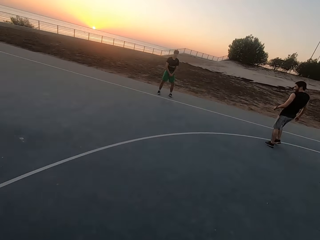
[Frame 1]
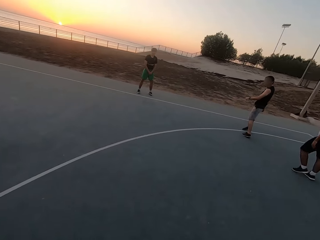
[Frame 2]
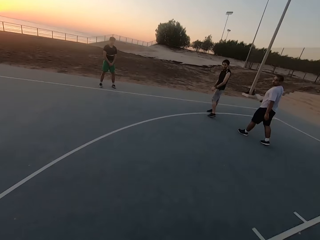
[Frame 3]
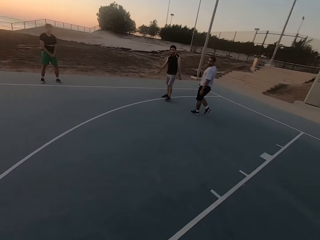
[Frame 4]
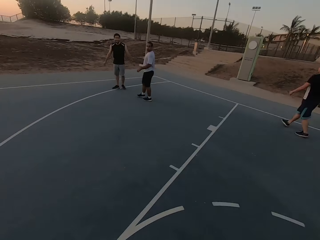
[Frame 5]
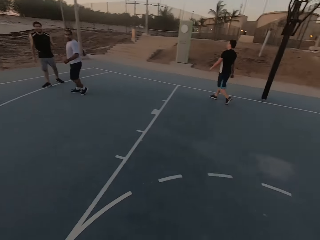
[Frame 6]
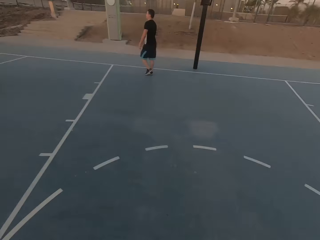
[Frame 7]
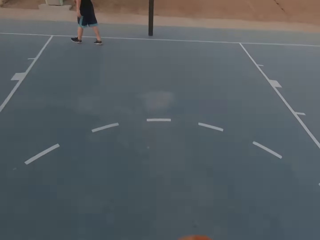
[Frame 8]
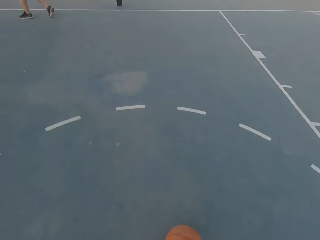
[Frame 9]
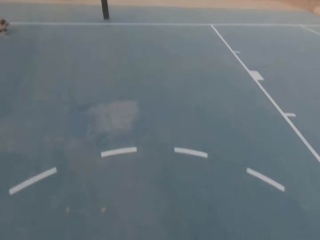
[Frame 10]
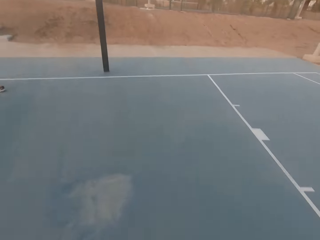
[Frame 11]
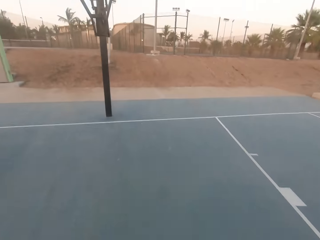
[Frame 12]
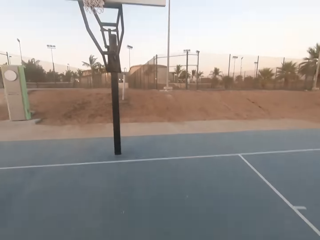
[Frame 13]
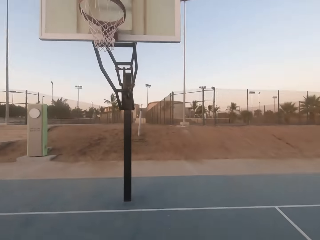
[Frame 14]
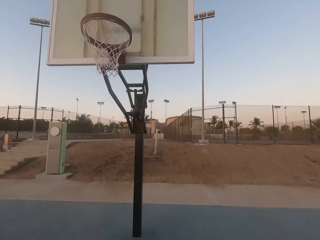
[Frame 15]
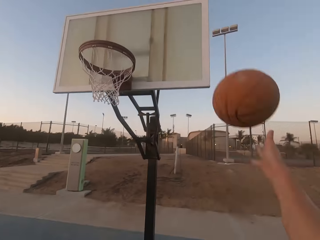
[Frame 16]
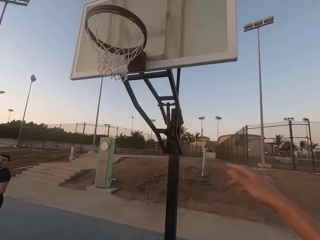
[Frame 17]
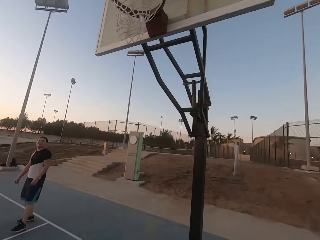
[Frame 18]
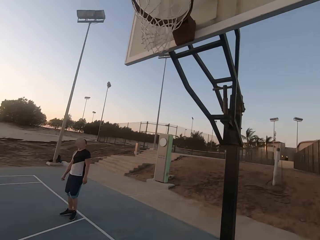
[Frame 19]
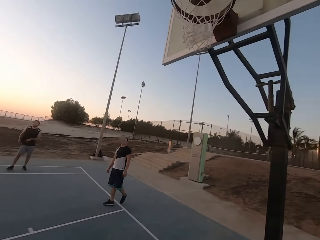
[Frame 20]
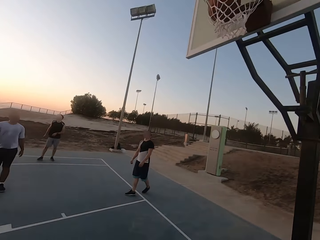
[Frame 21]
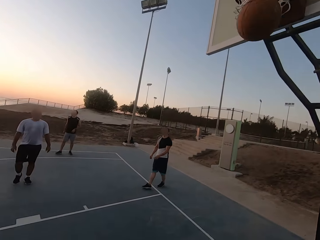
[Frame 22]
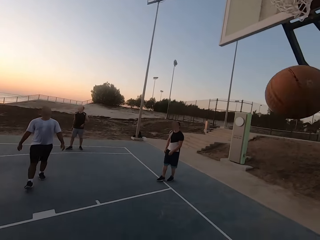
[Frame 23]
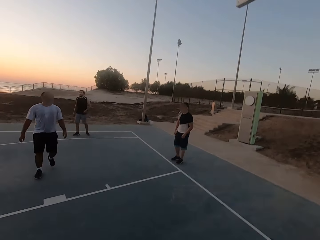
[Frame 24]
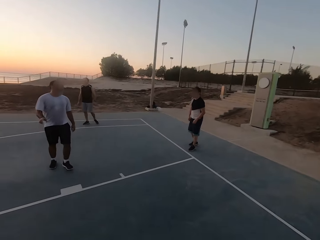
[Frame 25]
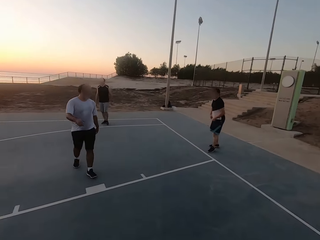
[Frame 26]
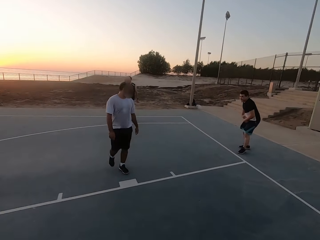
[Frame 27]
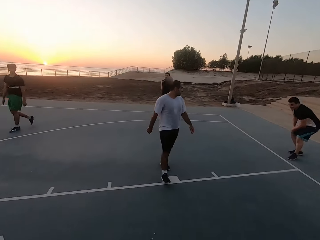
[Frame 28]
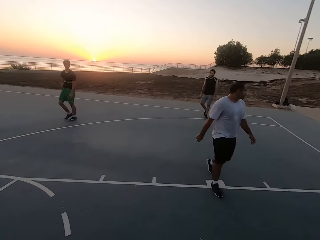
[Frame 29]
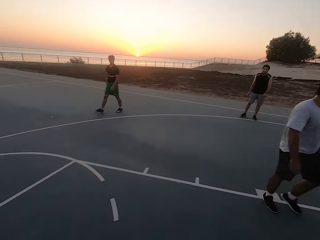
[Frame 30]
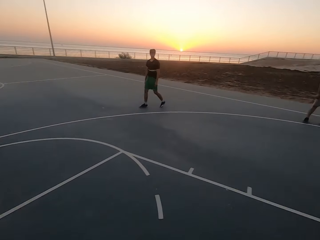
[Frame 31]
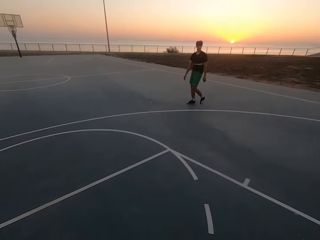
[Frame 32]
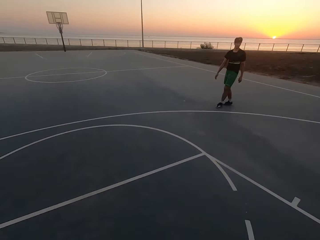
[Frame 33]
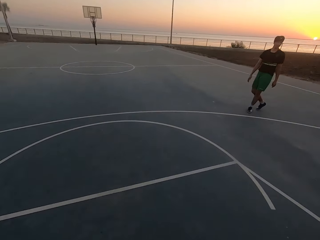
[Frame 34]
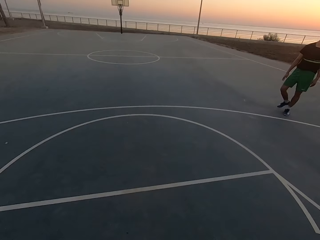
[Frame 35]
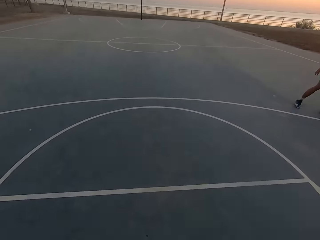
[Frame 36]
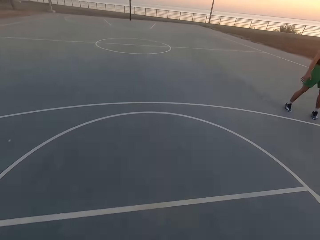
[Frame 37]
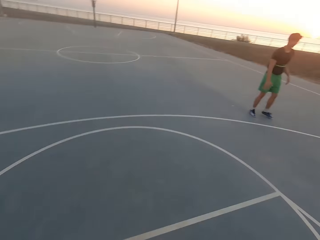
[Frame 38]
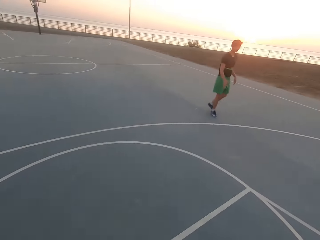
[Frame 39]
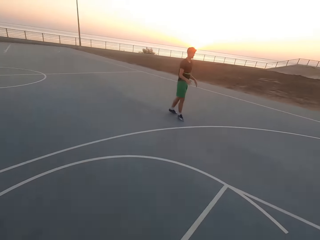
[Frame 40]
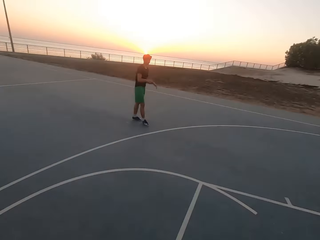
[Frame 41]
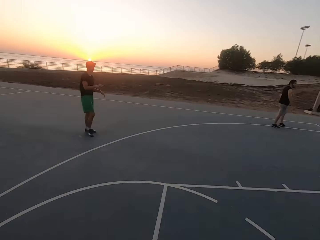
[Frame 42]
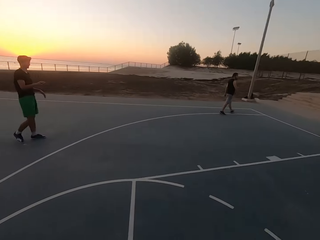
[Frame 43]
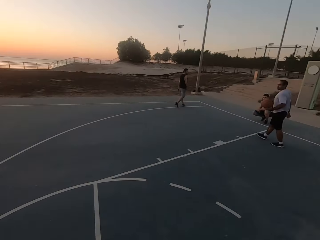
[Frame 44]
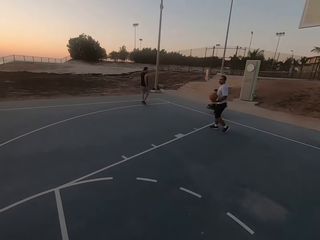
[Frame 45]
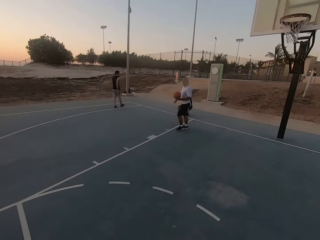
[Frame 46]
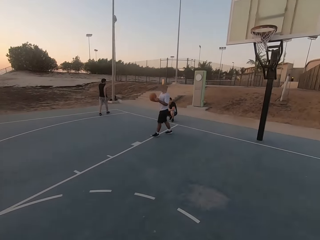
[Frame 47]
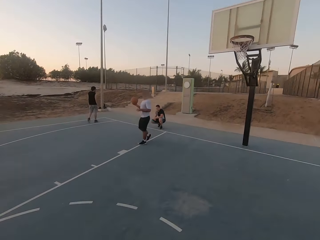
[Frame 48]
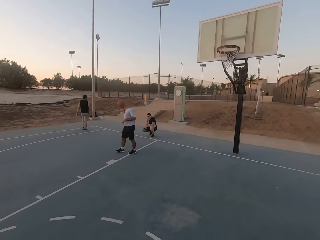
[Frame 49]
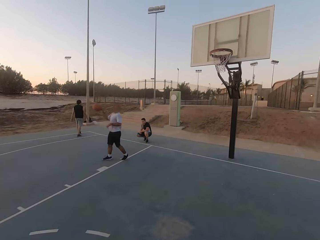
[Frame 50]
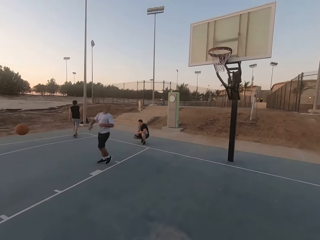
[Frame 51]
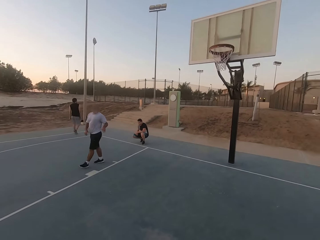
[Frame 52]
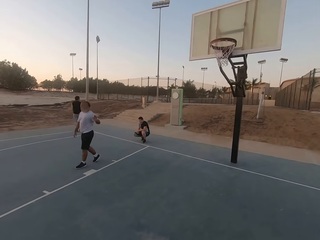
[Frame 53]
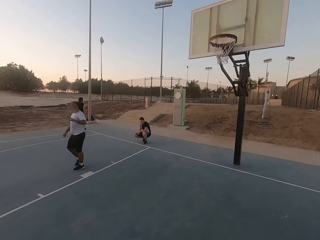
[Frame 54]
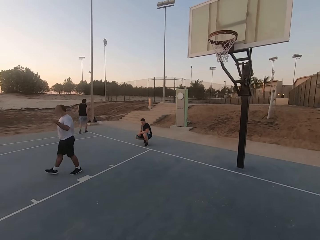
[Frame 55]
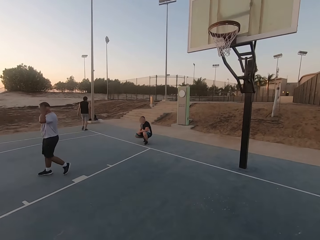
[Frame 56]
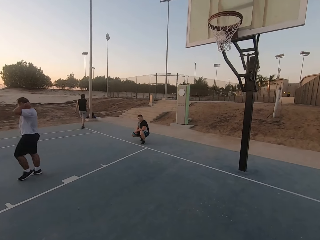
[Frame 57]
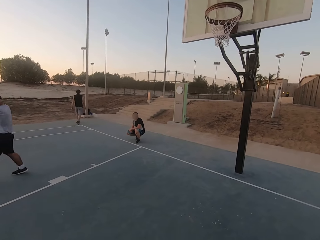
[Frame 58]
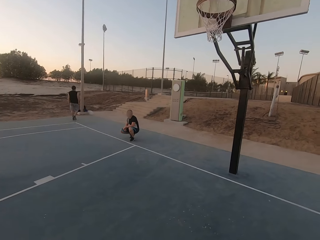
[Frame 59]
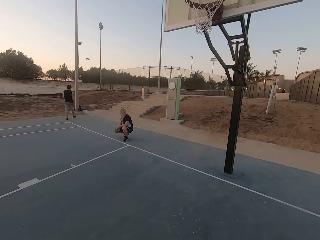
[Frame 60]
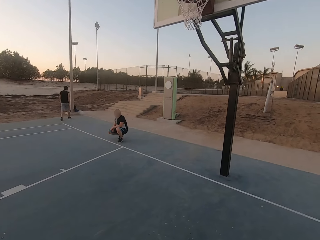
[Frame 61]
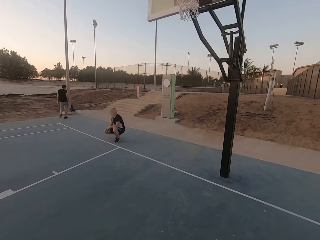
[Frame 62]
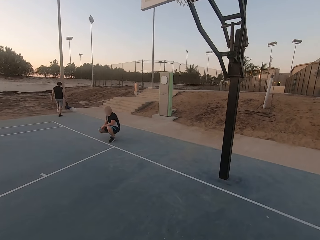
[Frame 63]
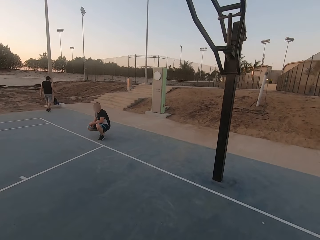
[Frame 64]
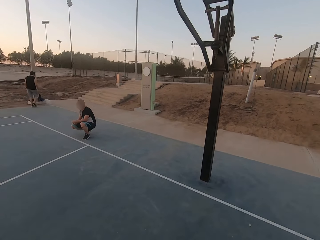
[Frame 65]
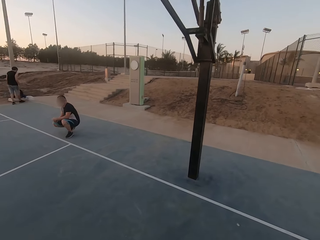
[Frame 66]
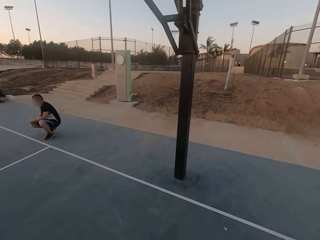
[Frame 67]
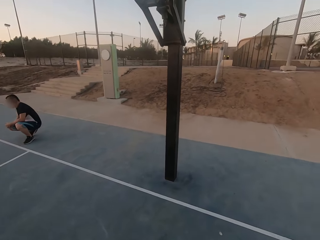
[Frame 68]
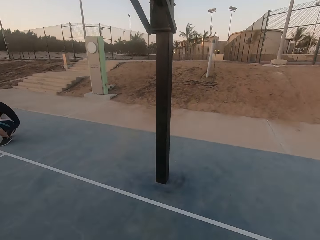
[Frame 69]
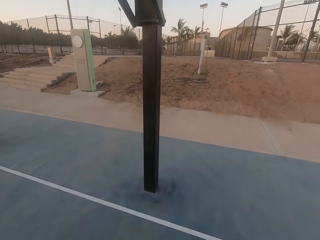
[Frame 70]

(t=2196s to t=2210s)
The camera wearer looks around. They dribble the ball. They throw the ball in the hoop. They make a basket. A man walks. The camera wearer walks. Another man walks. The camera wearer looks around. The first man picks up the ball. He holds the ball. The camera wearer looks around. The first man throws the ball. The camera wearer walks. A third man walks.

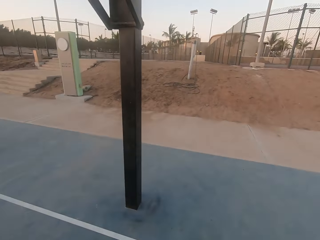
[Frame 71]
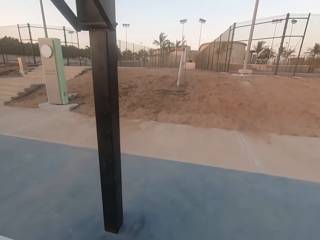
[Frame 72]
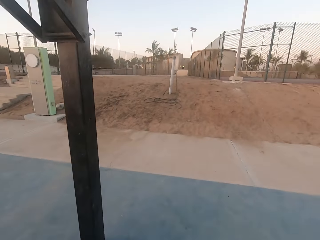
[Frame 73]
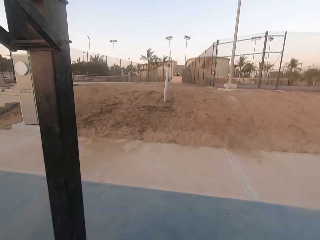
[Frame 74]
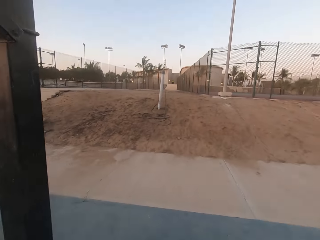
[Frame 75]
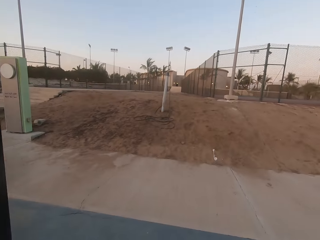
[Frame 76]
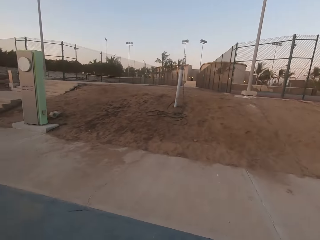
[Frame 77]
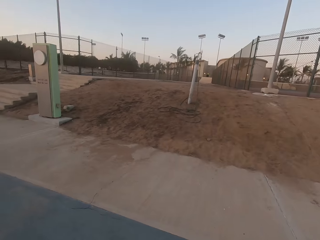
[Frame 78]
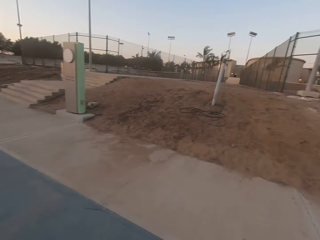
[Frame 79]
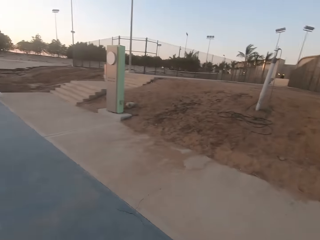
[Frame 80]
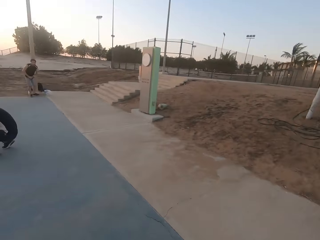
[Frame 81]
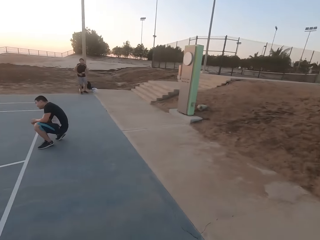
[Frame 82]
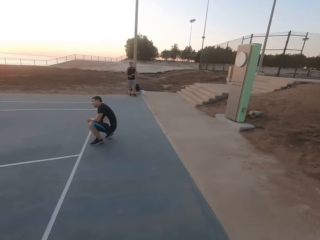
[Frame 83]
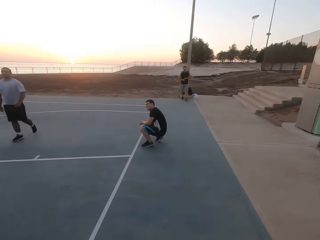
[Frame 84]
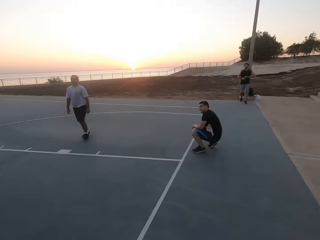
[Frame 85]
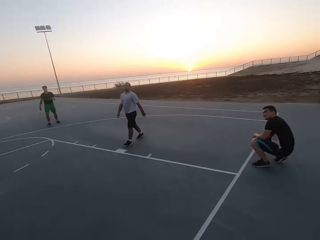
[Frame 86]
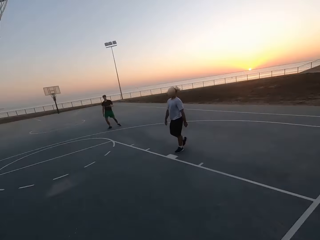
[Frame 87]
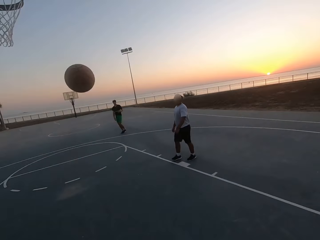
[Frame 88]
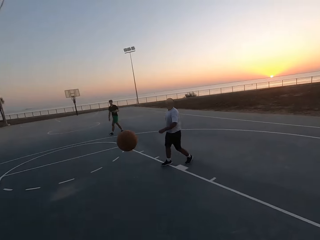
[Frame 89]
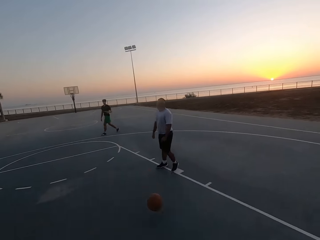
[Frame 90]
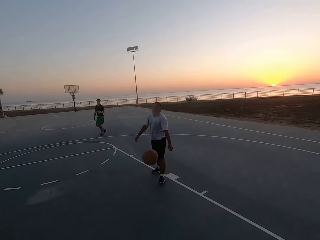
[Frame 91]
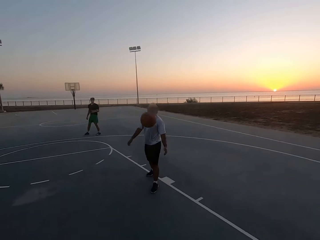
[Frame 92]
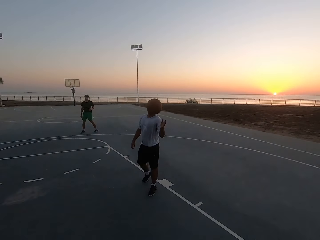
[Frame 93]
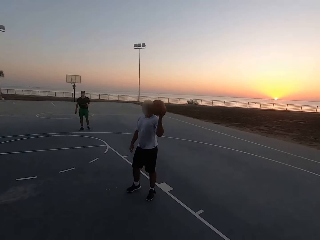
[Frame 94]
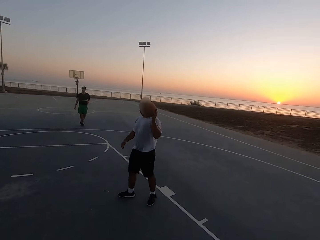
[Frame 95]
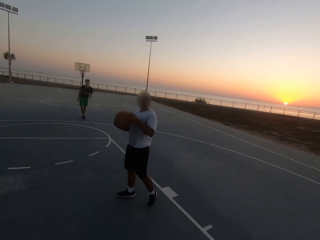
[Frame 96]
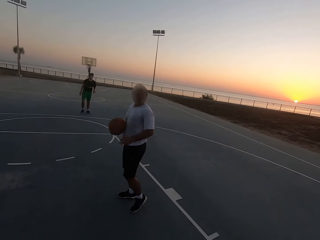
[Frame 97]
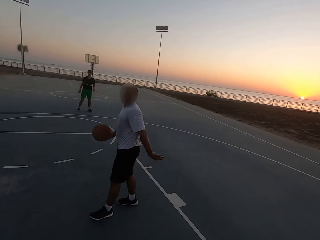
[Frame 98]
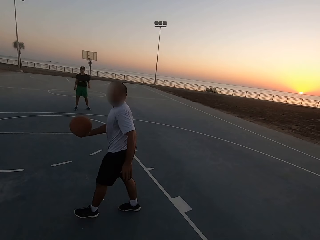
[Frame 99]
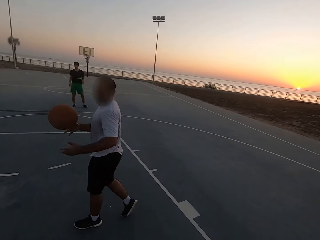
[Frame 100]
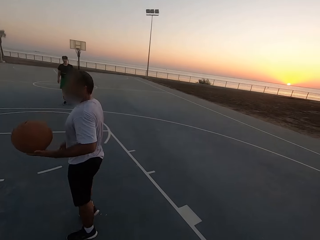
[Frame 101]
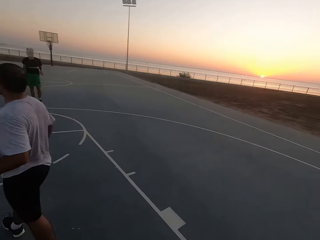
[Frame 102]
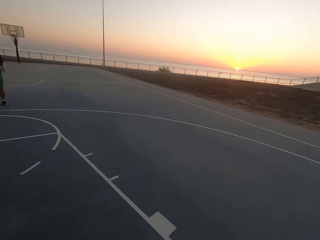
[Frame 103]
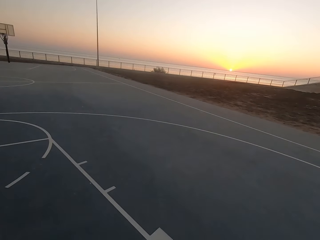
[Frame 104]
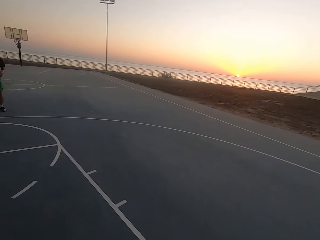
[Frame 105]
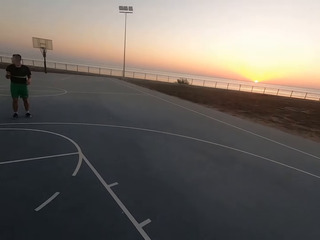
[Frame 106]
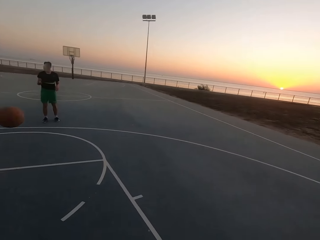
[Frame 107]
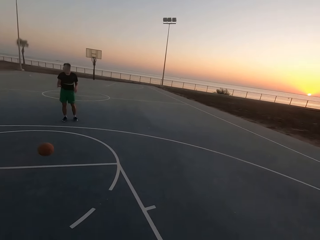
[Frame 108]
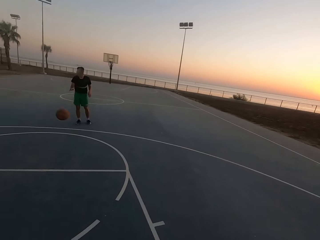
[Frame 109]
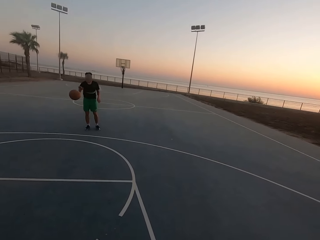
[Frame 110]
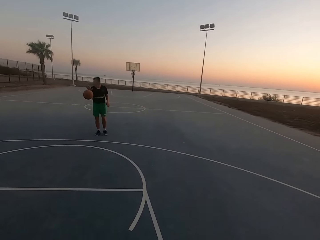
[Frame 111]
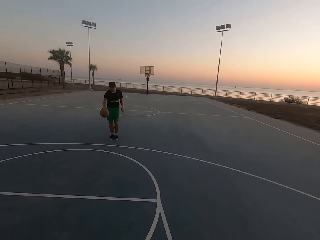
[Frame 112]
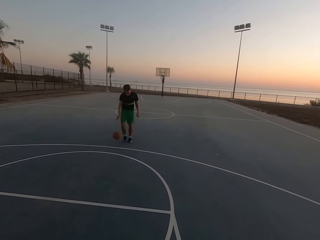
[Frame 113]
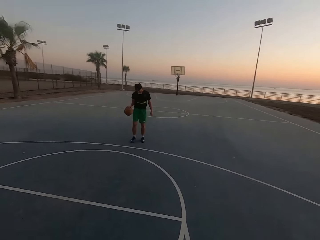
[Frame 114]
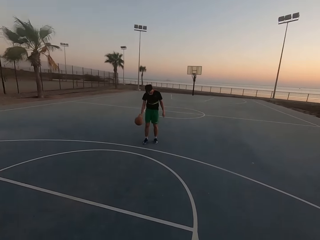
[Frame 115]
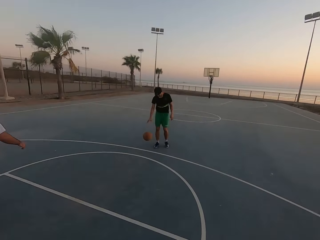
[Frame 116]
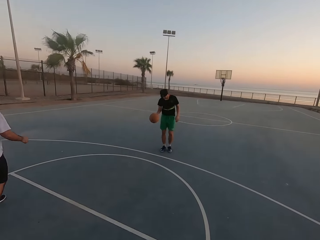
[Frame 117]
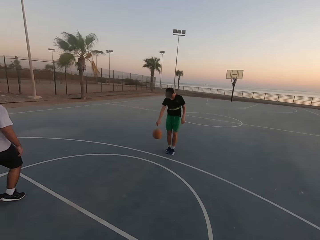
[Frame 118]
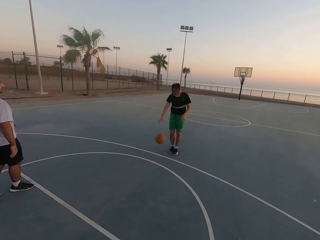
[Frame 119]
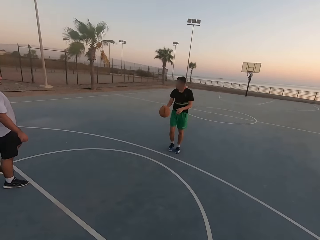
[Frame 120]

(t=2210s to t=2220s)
The camera wearer looks around. They throw the ball. They walk. A man walks. Another man touches the ball, picks up the ball and throws the ball. The first man dribbles the ball.
